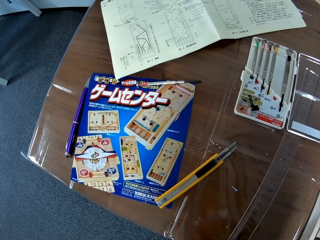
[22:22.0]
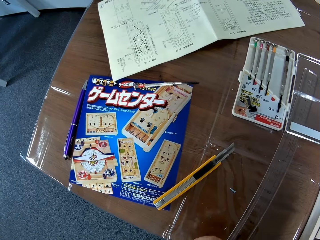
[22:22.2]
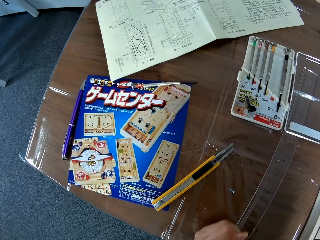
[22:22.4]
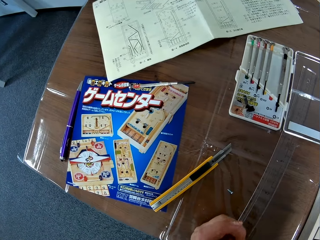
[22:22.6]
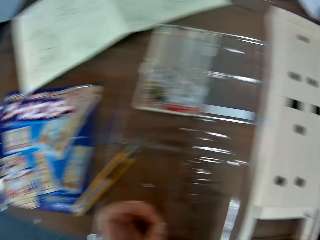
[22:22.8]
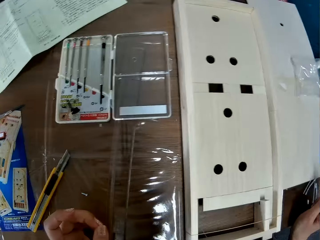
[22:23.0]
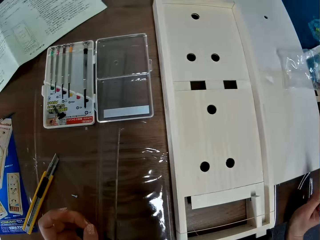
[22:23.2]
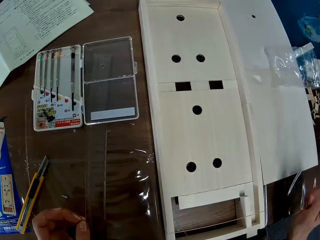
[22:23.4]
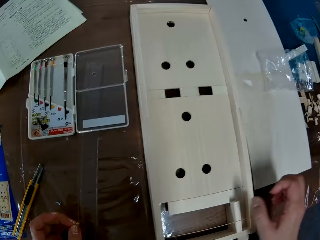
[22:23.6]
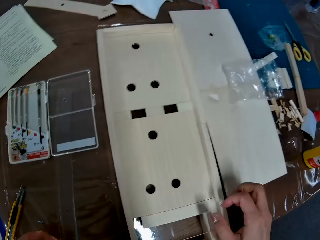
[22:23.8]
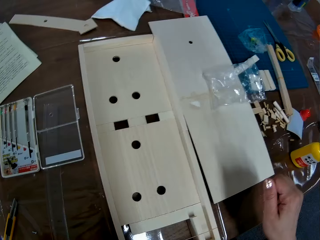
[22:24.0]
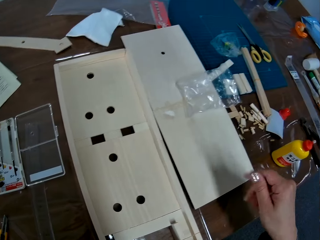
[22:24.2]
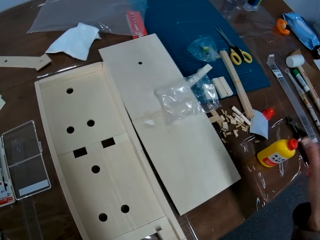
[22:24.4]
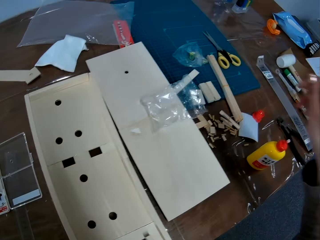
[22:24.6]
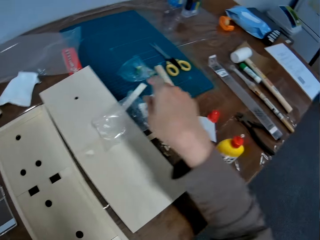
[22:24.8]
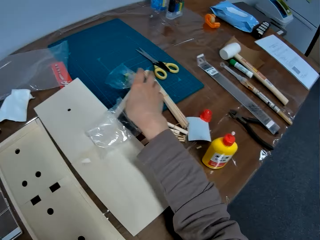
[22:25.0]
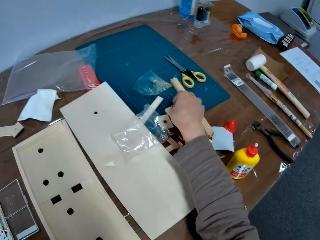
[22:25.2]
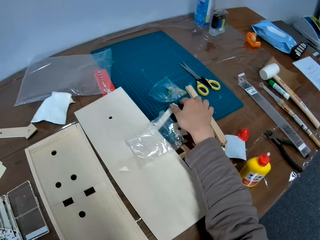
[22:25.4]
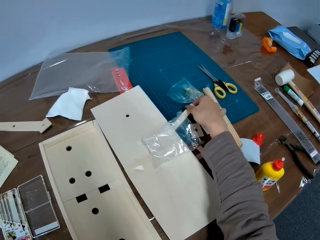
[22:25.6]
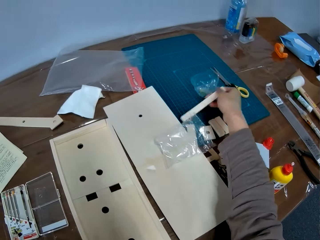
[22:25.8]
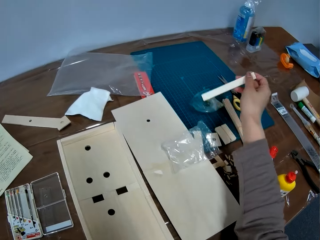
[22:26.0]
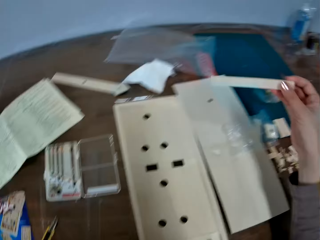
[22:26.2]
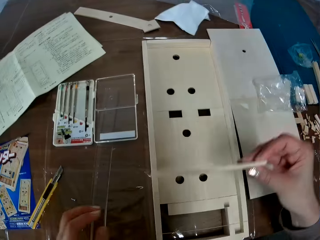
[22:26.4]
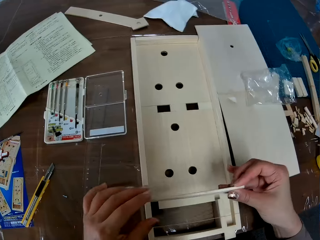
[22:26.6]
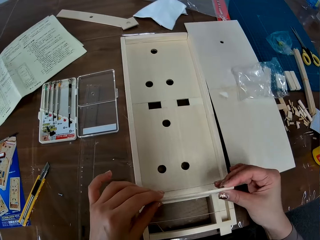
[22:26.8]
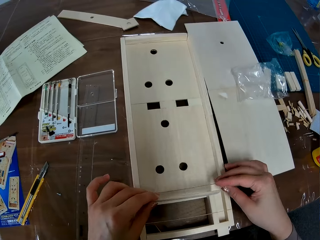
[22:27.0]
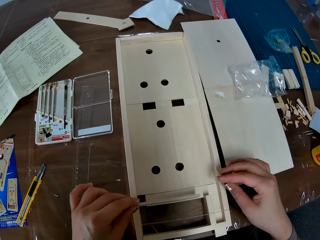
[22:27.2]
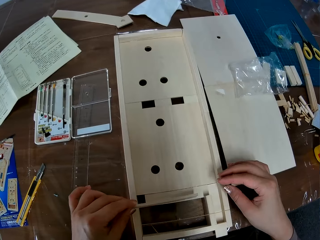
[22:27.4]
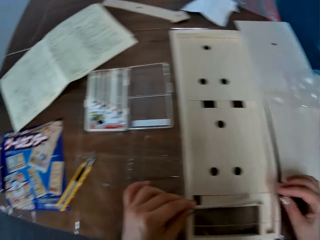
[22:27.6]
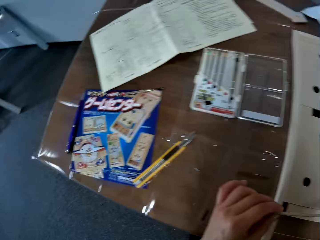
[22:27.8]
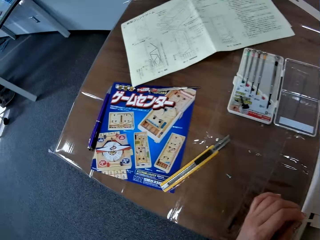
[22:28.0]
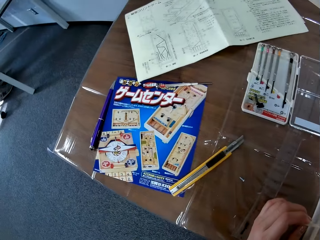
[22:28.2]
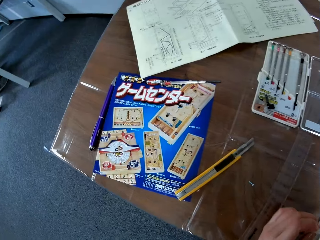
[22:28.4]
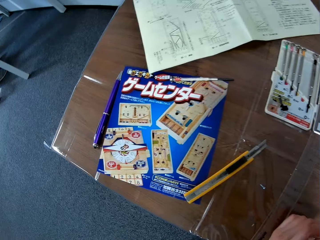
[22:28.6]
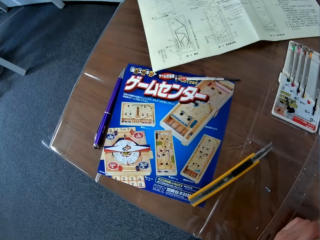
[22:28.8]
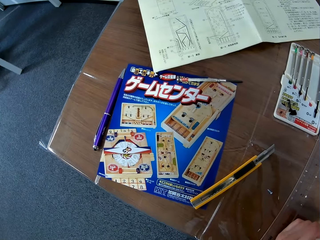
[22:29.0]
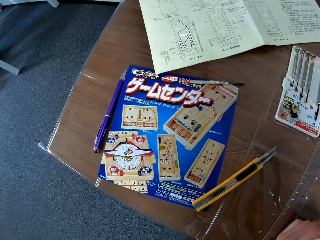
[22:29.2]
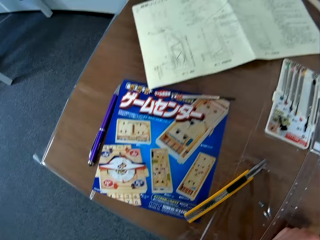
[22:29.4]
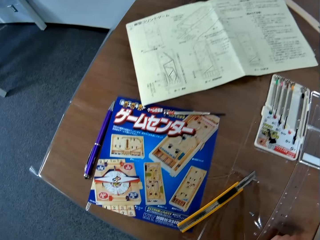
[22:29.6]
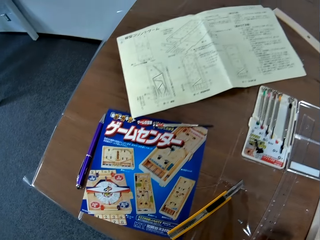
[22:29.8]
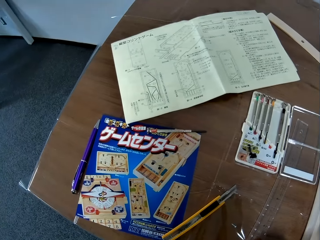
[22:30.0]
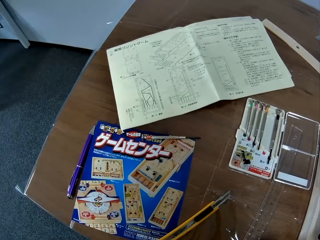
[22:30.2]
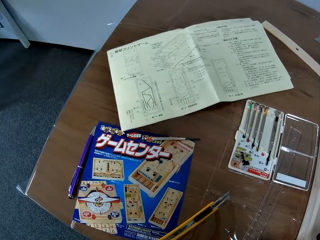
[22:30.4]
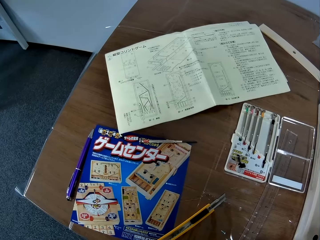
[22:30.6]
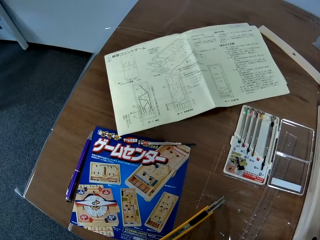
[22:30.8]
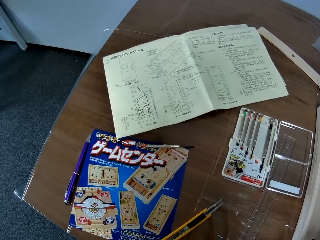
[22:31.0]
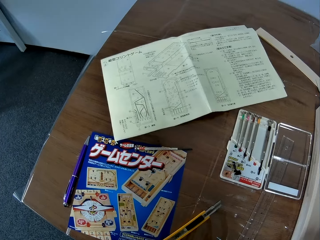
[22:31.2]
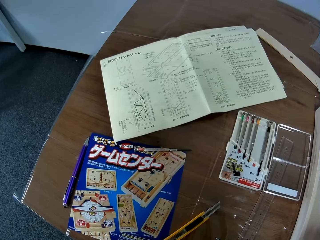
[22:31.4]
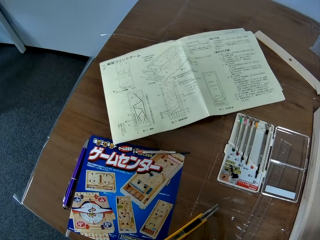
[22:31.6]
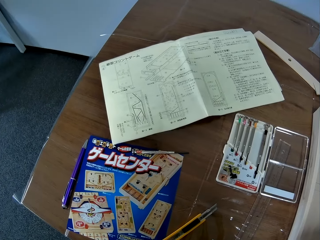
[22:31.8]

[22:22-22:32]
The camera wearer moves her left hand. She stretches her right hand. She picks up another piece of flat wood. She holds the piece of wood with both hands. She withdraws her right hand. She moves a camera.

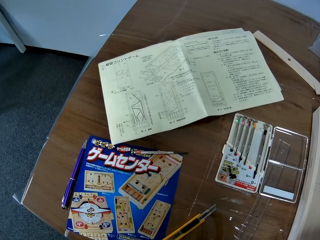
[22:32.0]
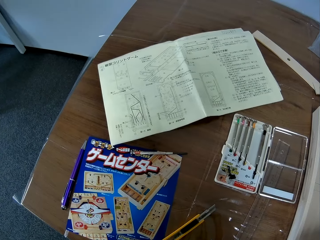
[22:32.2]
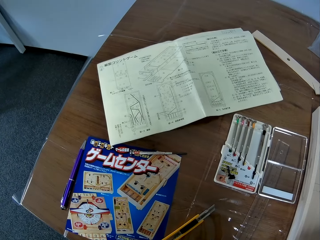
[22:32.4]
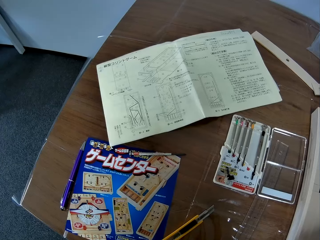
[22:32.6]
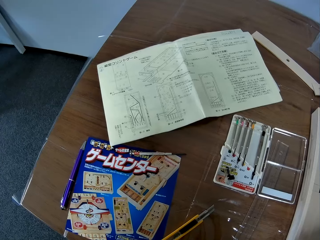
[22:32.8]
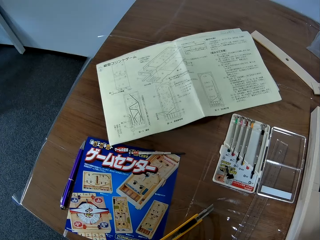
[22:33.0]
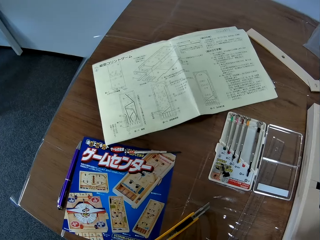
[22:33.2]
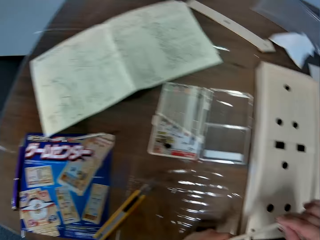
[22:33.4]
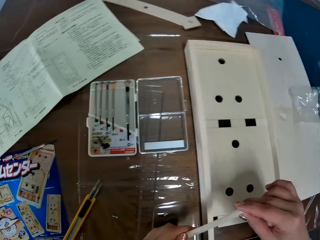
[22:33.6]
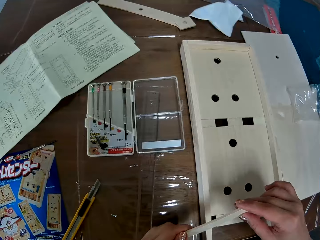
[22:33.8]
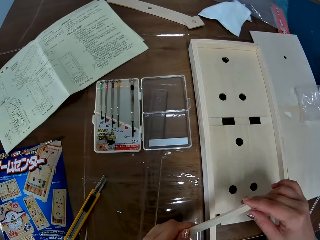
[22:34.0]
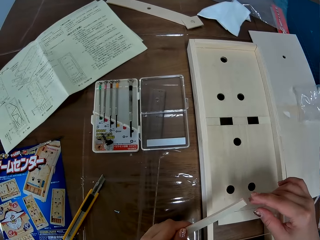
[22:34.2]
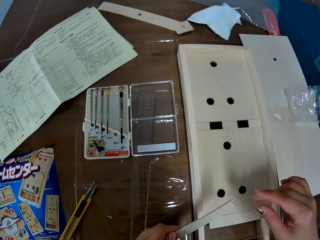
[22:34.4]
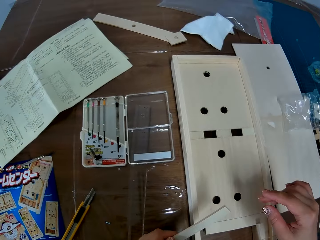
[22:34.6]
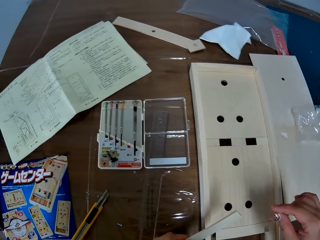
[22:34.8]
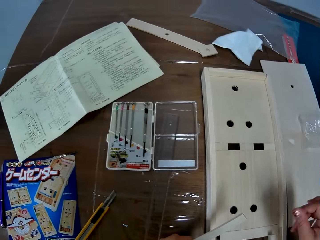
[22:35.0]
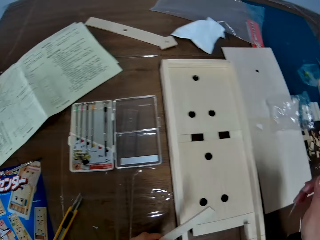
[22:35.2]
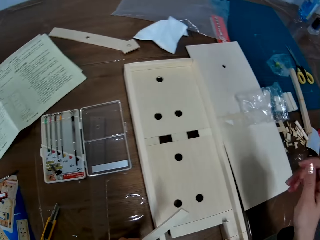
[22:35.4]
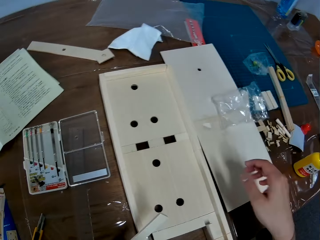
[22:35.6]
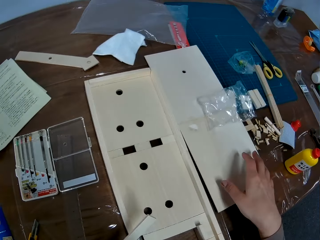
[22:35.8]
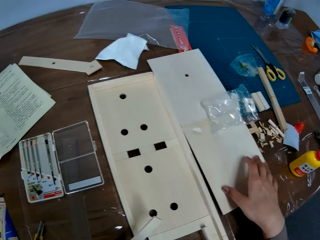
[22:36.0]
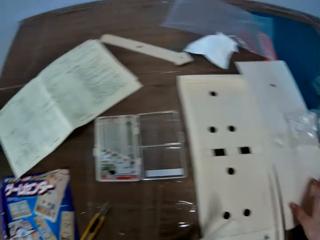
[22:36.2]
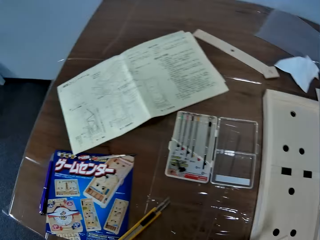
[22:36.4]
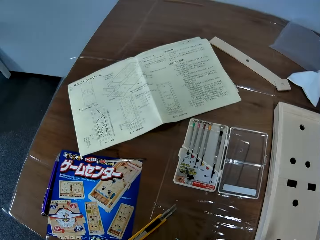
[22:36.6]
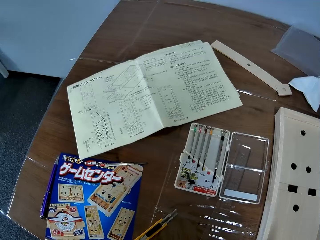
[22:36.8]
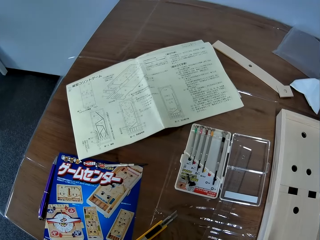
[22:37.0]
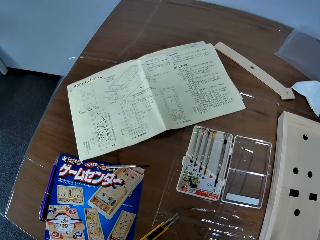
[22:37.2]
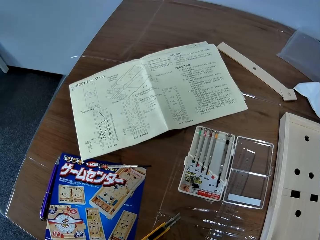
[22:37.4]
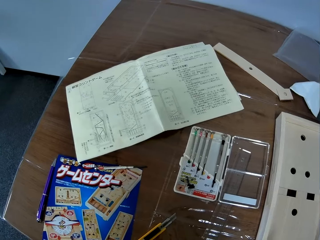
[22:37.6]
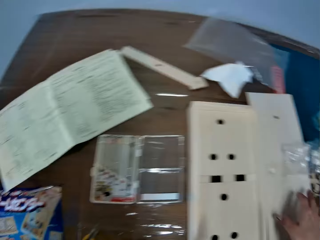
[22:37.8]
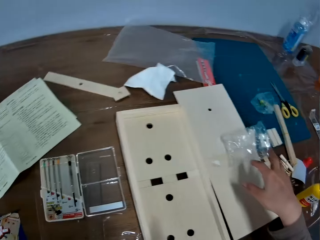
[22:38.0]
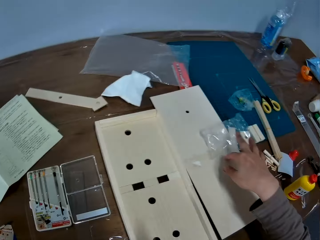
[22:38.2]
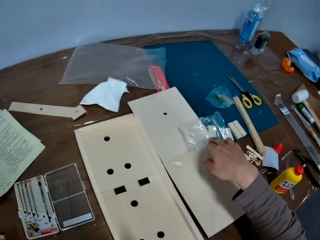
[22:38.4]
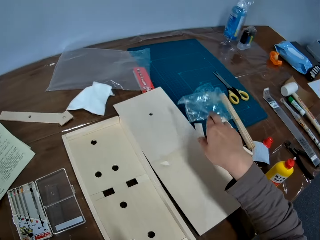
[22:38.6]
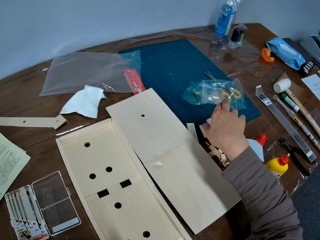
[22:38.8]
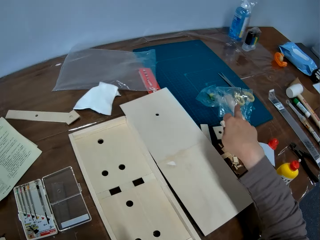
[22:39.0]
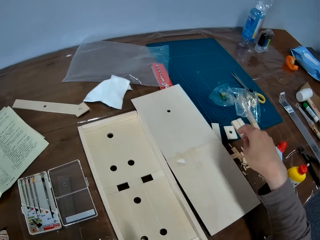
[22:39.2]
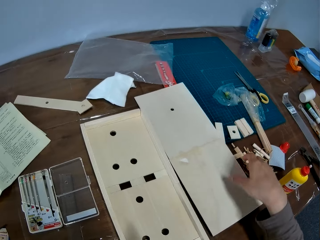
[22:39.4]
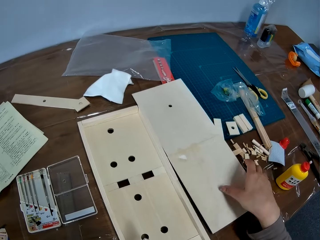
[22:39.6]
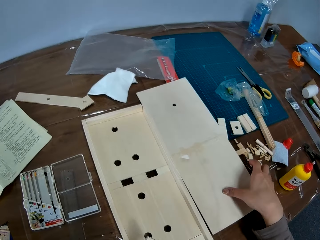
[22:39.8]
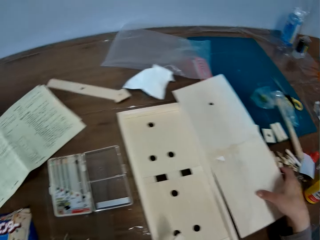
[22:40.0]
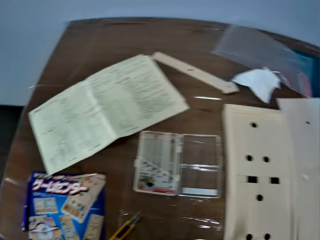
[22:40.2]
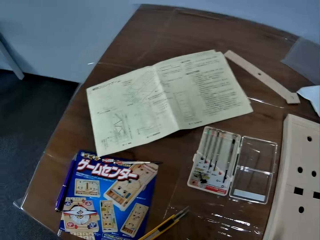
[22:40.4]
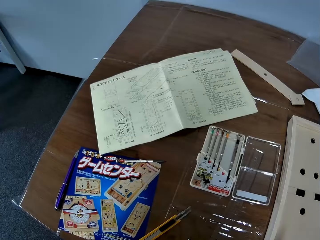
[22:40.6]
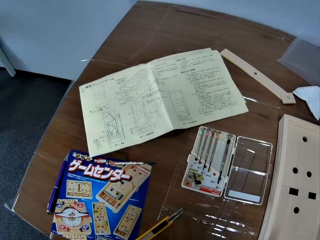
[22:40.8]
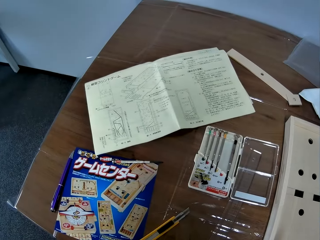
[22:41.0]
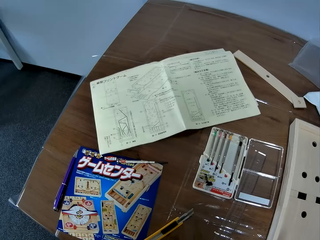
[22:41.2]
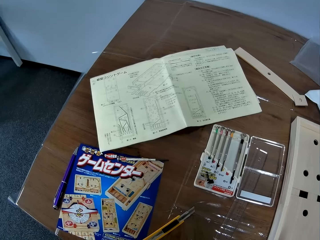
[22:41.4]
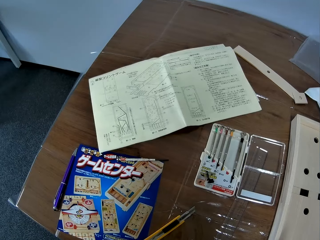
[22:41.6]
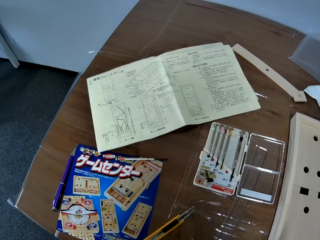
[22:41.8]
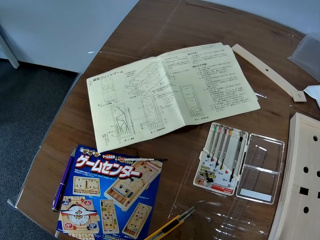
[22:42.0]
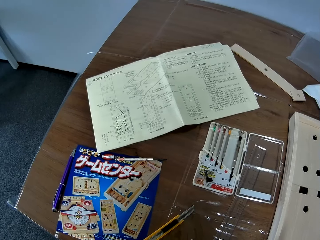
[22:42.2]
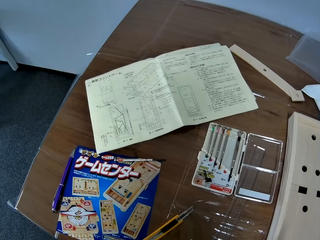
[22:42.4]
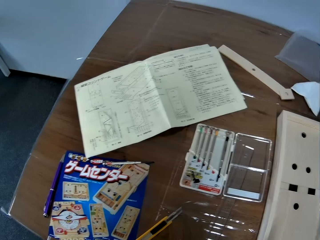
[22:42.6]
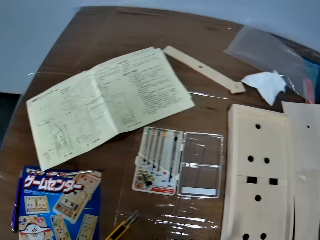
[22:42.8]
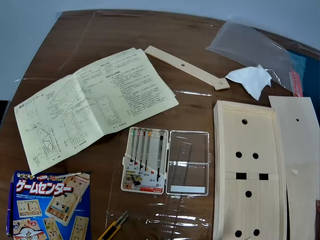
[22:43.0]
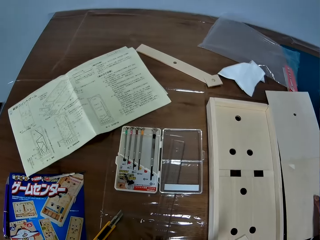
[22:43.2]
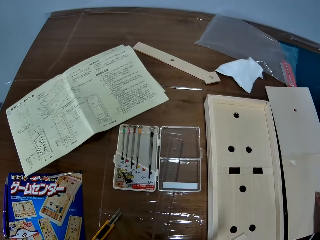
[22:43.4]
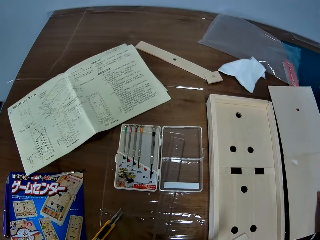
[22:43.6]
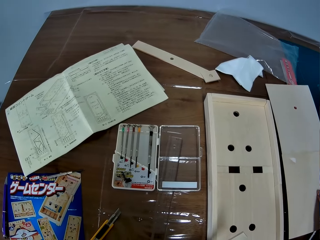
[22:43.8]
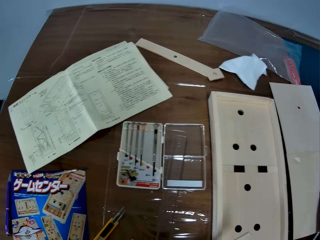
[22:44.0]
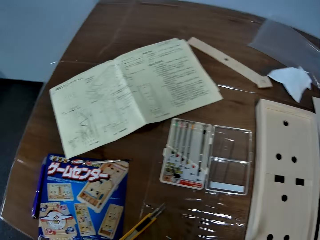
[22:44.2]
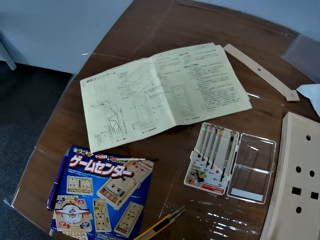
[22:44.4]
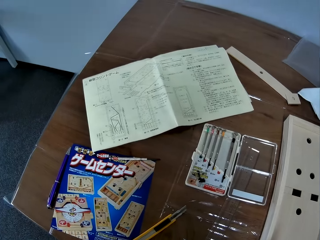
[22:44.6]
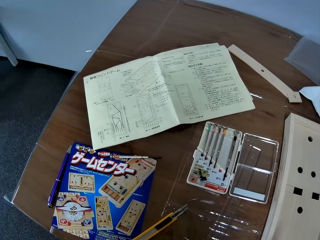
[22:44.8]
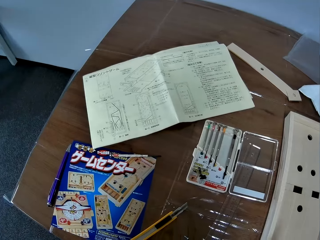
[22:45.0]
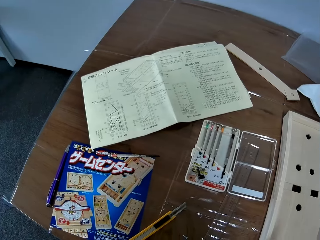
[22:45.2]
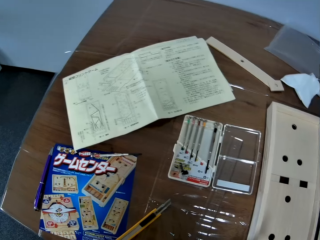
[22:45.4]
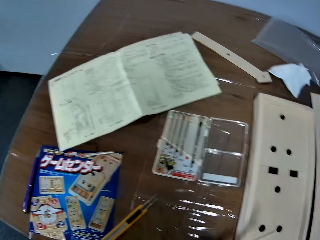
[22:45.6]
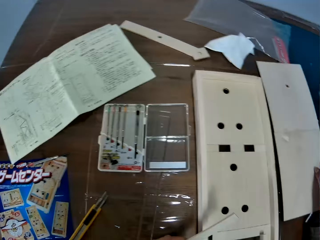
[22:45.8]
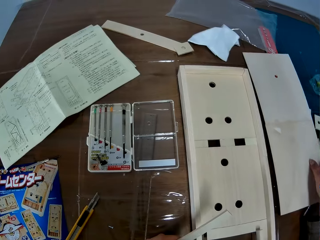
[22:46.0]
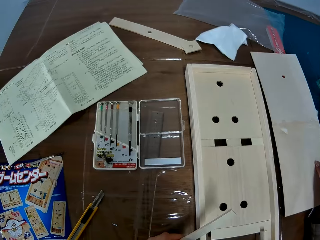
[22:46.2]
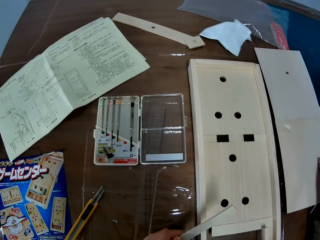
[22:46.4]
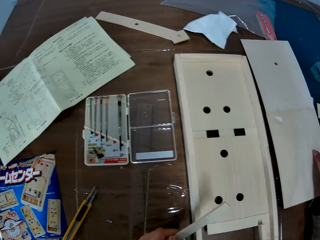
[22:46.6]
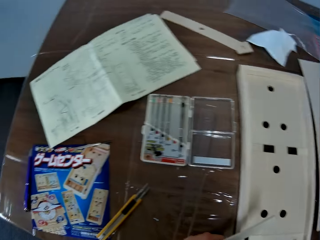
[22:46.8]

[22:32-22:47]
The camera wearer holds a piece of wood with both hands. She withdraws her right hand. She touches a crafting wood. She moves a camera. She picks up a paper or nylon. She drops the paper or nylon on a table. She picks up a crafting. She moves the camera. She slightly lifts the crafting wood. She shifts the craft board base. She moves the camera.
